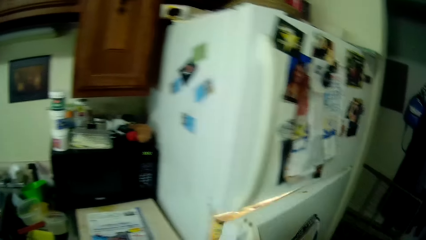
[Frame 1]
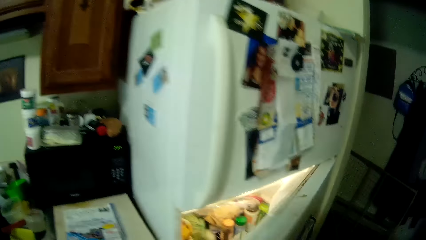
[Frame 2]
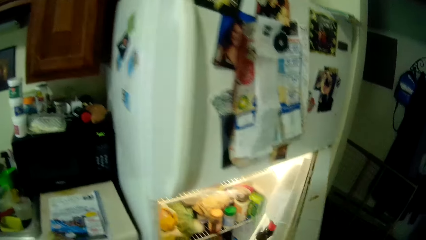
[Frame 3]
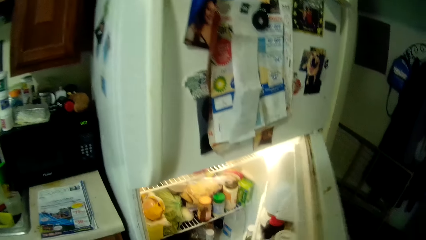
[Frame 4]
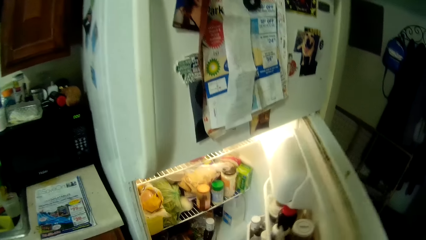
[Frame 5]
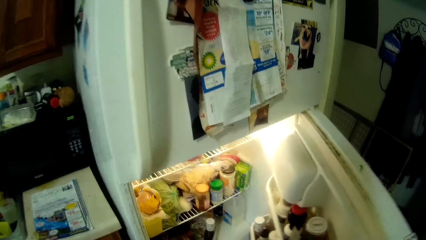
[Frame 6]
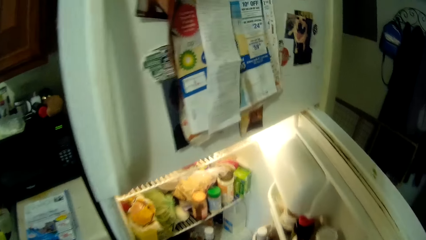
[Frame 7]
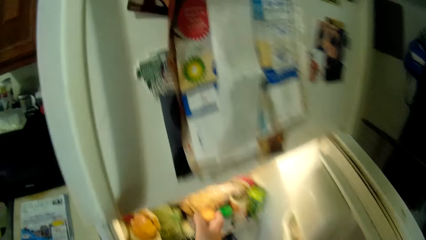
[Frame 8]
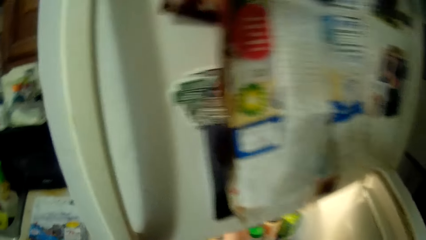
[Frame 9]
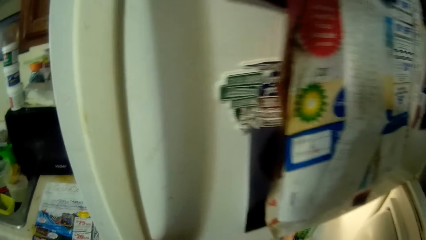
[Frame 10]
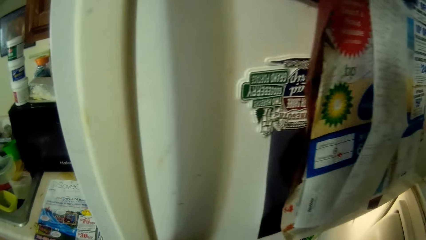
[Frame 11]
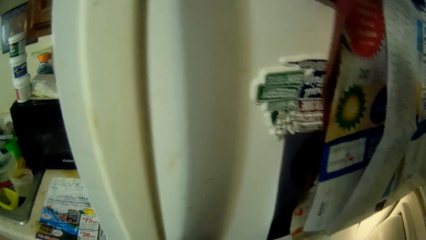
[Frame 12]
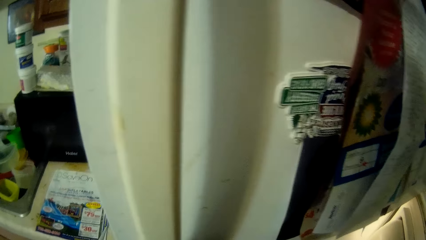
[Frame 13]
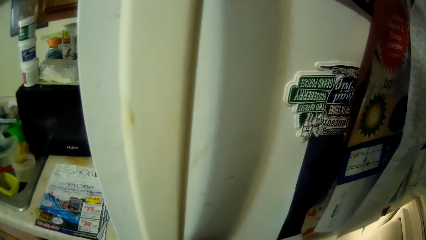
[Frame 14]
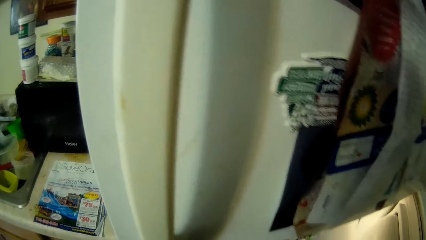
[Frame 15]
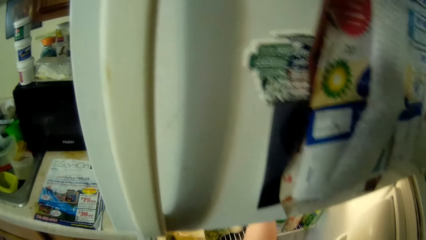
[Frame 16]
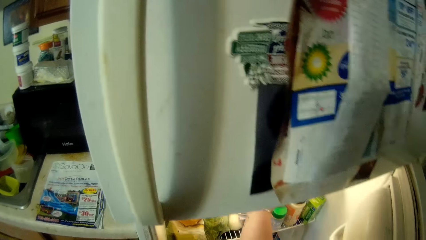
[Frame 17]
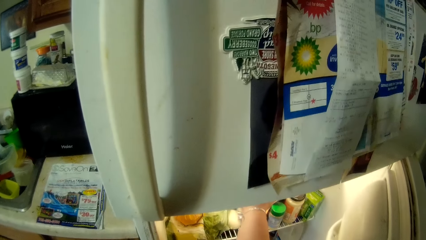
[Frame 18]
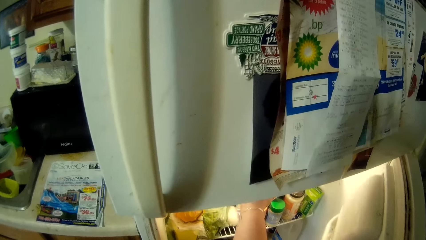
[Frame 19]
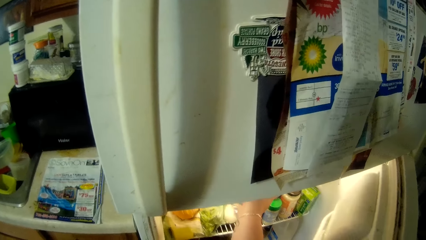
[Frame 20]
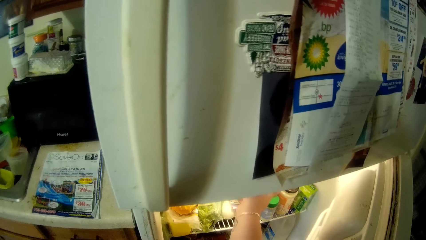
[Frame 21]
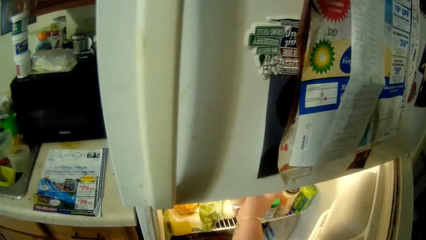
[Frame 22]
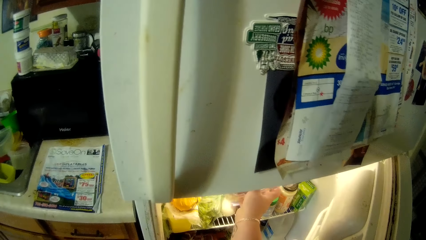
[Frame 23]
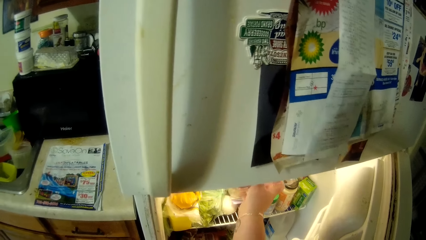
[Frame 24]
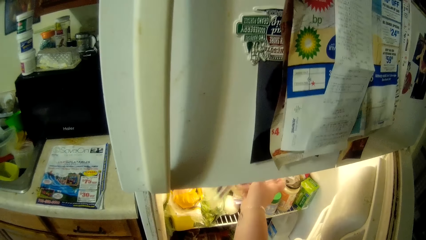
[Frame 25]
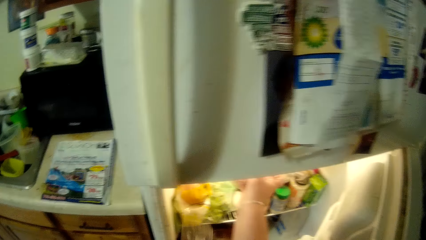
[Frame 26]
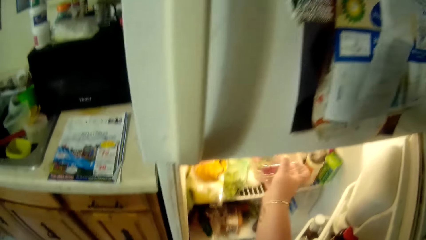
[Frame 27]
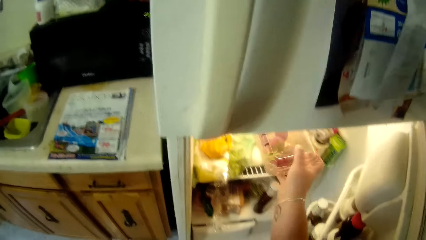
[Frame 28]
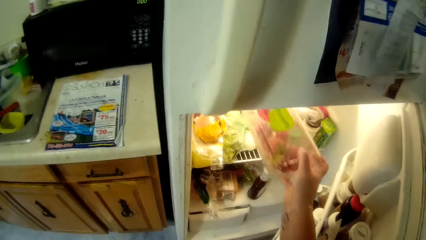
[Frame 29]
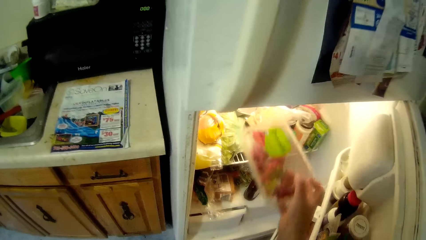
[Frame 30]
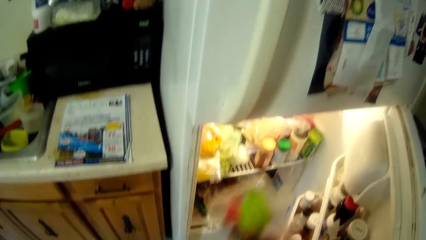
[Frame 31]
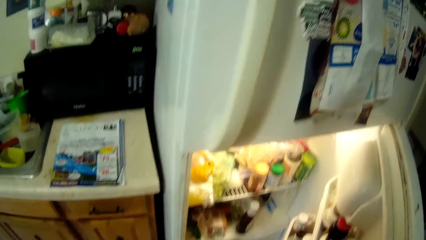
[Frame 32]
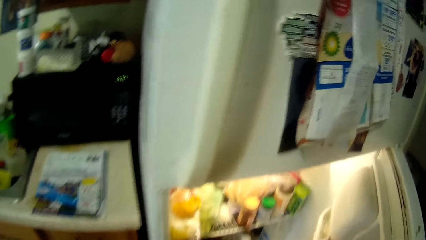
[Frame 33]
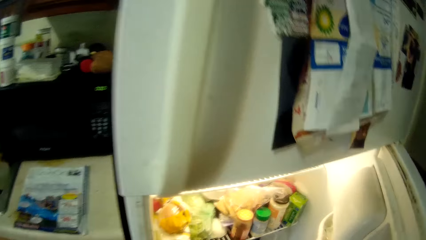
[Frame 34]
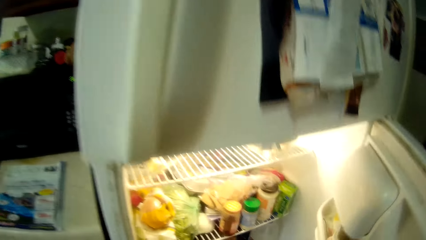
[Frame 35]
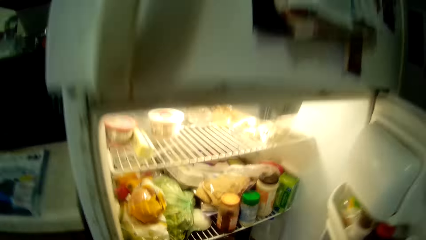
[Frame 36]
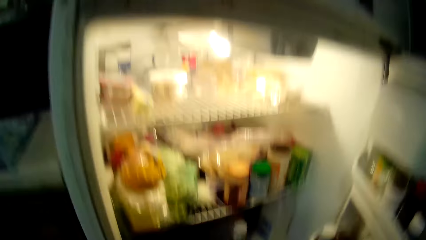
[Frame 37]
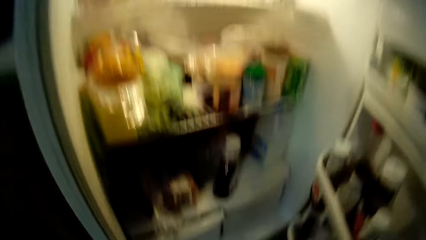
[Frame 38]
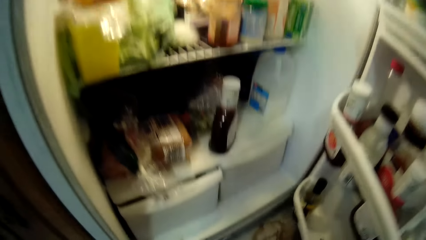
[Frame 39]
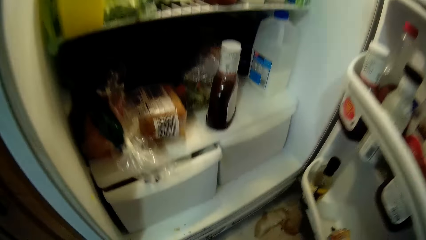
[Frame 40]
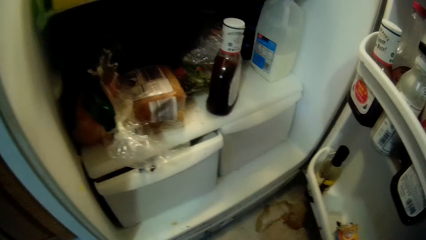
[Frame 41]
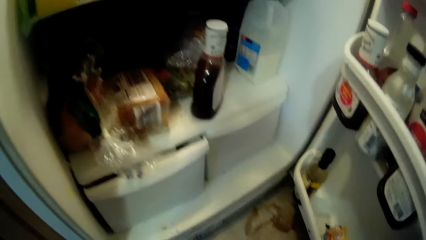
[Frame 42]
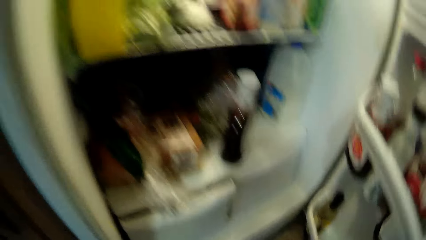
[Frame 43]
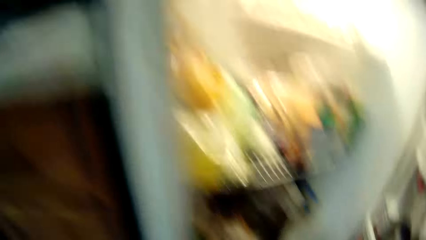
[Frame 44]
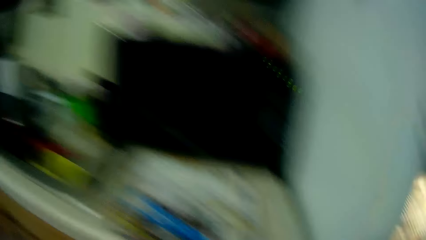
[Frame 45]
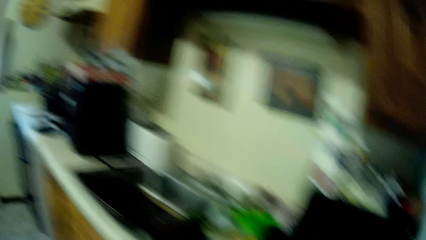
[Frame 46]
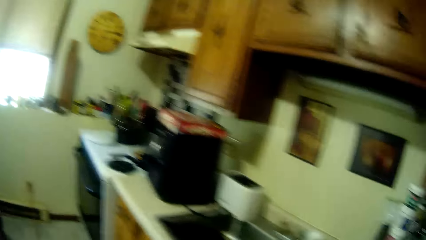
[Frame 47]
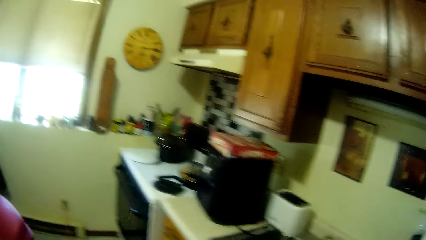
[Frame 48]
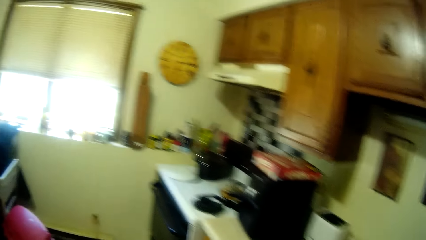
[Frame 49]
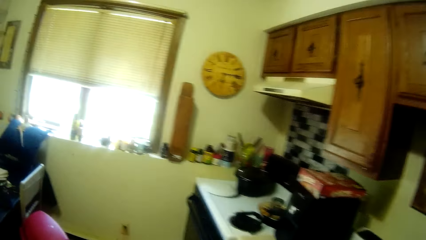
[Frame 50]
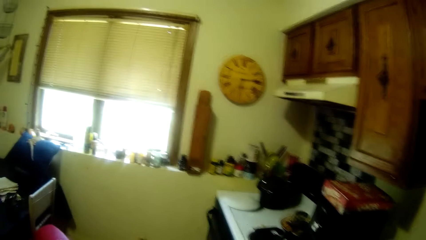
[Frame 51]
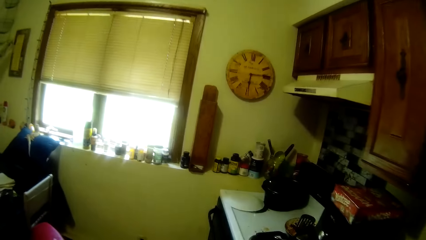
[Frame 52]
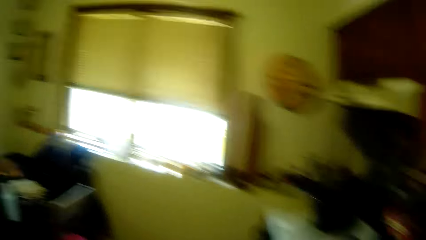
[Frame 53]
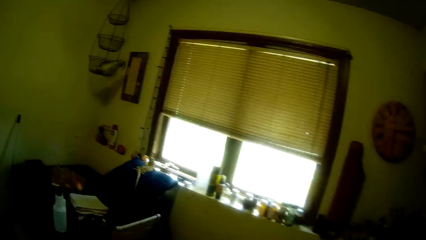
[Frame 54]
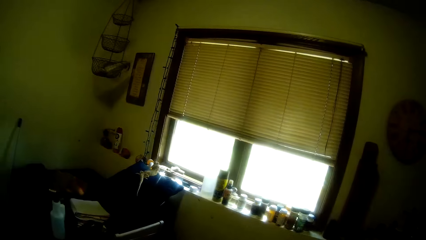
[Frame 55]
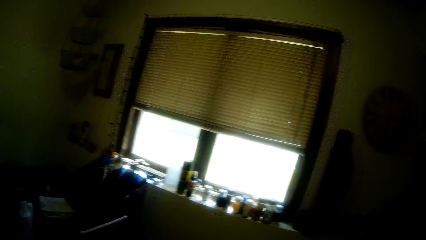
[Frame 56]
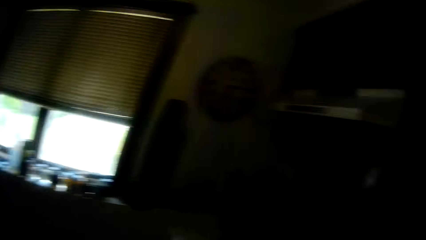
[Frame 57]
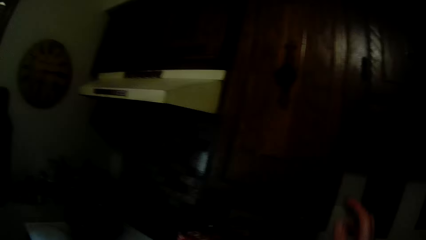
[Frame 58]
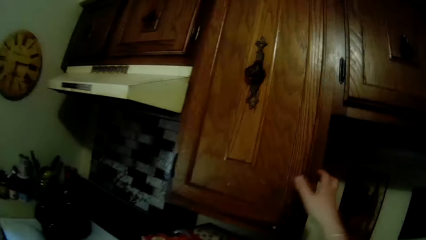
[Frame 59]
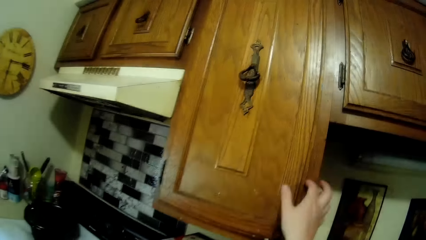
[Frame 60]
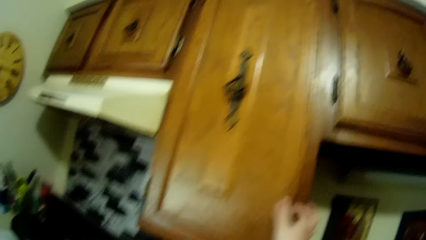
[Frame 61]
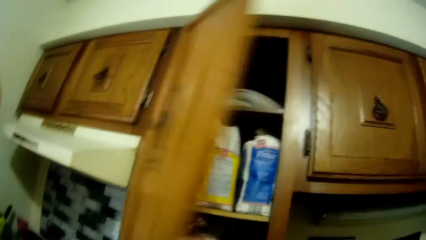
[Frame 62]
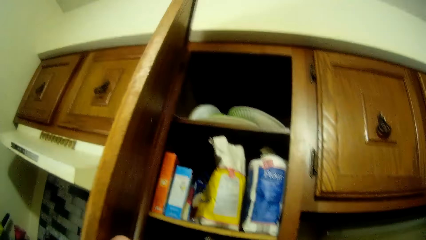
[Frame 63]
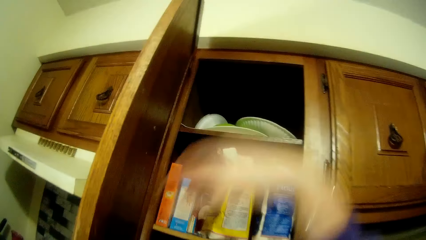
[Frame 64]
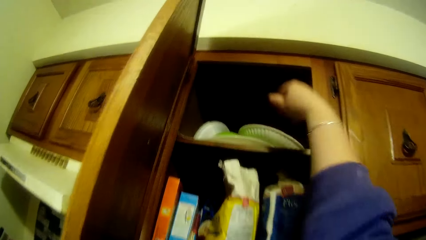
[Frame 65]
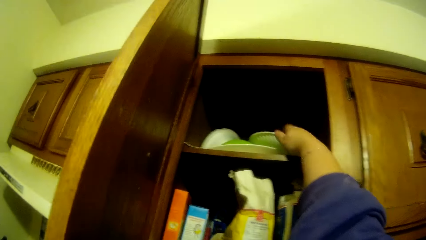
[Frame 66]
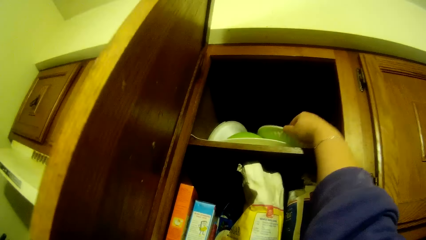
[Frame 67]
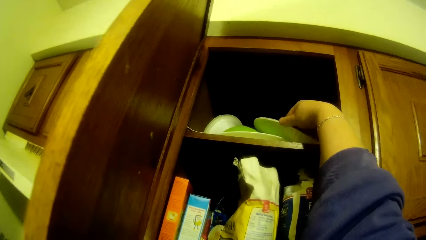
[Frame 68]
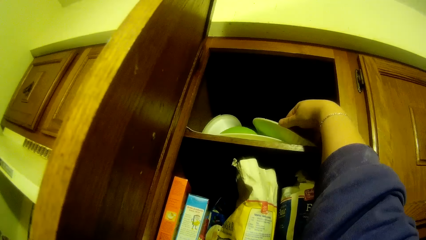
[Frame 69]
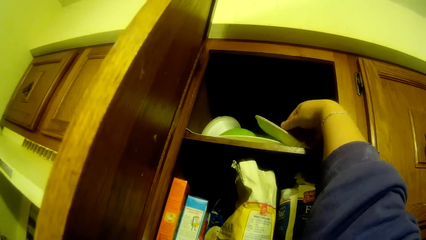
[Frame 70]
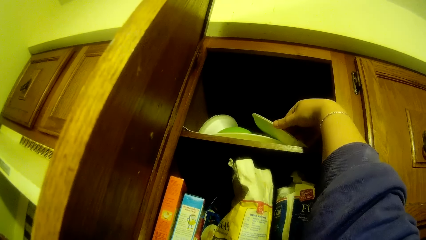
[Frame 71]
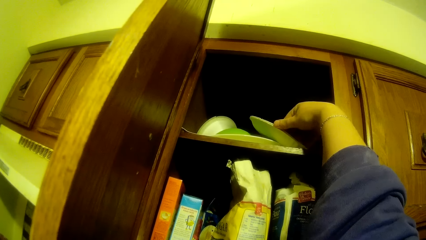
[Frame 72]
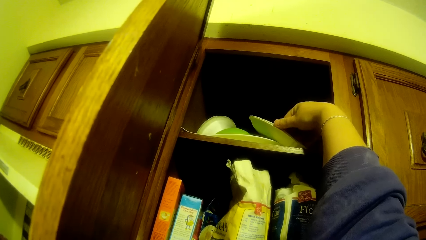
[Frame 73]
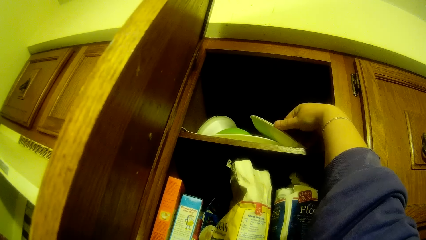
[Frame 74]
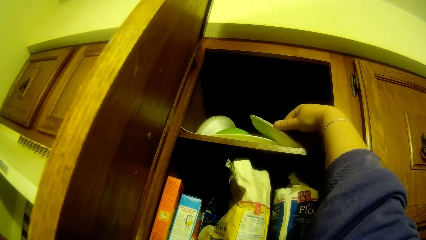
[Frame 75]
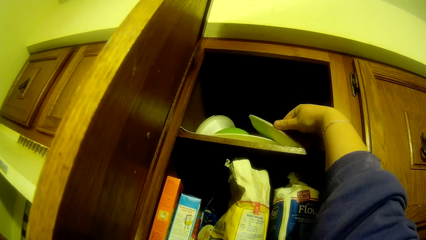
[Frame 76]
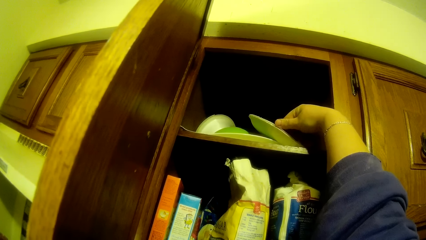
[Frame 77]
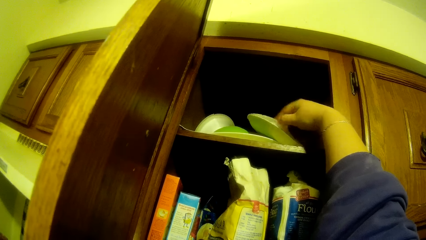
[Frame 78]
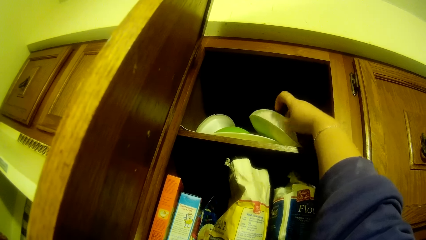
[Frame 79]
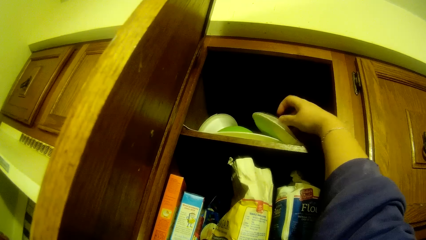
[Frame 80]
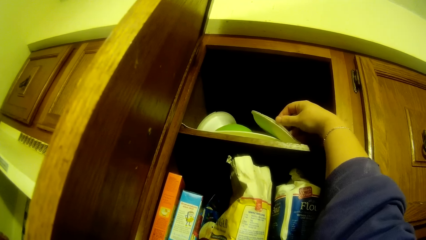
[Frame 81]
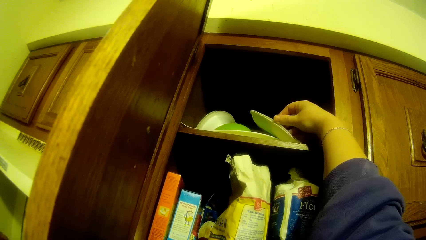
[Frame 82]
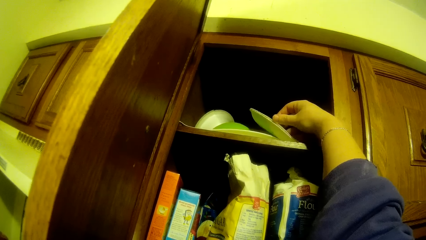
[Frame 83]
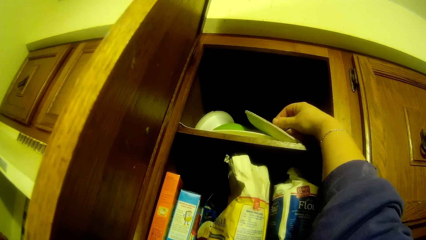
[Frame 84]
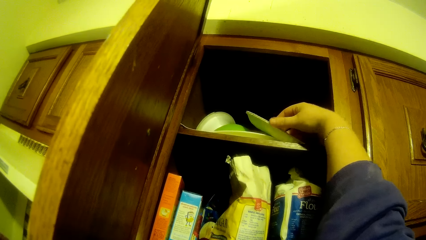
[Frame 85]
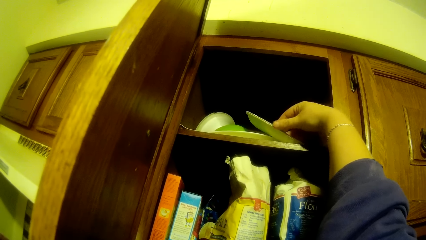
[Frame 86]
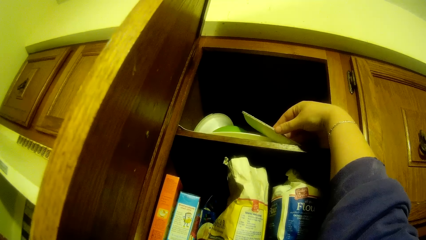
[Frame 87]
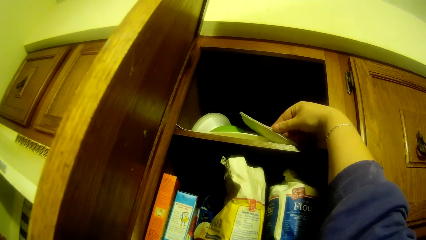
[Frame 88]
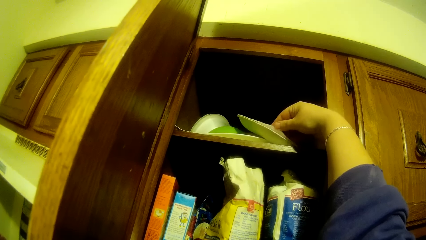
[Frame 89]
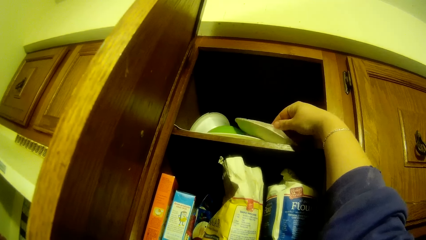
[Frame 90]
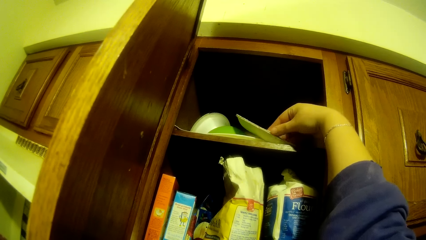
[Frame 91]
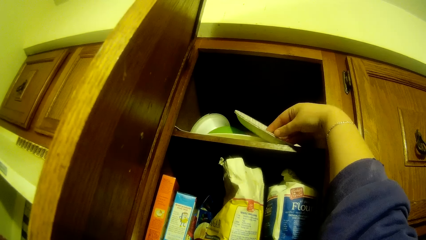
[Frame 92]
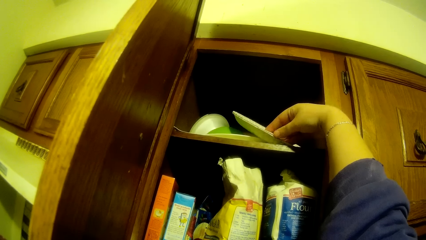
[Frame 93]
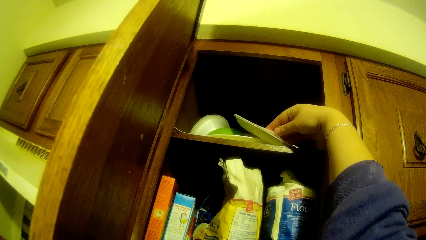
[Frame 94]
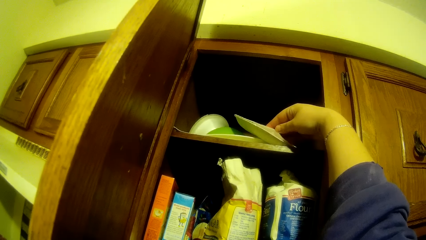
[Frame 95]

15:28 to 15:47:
The camera wearer opens the fridge. They pick up a pack of strawberries in the fridge. They carry a plate from the fridge. They bend downwards. They stand up. They walk around. They look around. They open a cabinet. They pick up plates in the cabinet. They carry a disposable plate from the cabinet.
